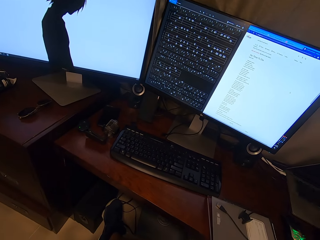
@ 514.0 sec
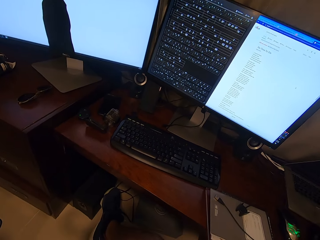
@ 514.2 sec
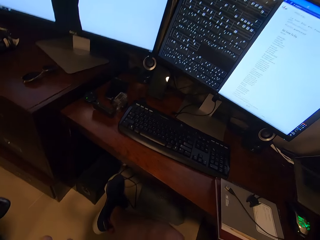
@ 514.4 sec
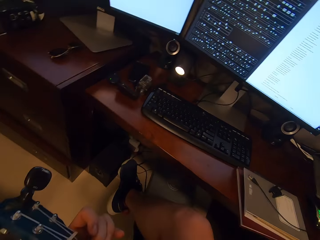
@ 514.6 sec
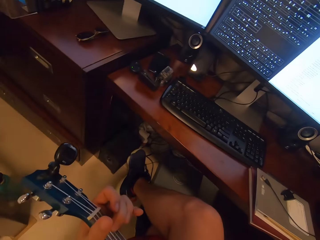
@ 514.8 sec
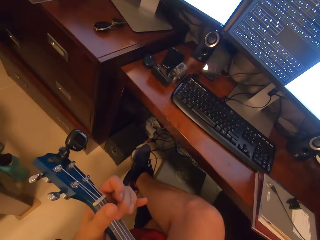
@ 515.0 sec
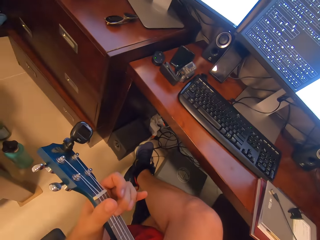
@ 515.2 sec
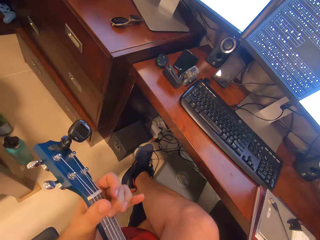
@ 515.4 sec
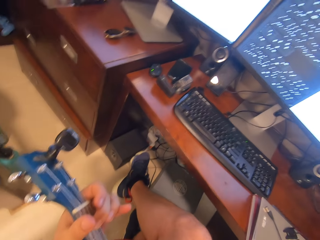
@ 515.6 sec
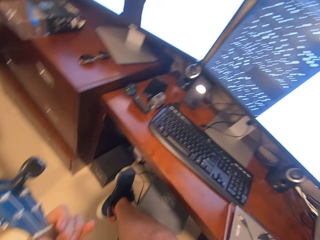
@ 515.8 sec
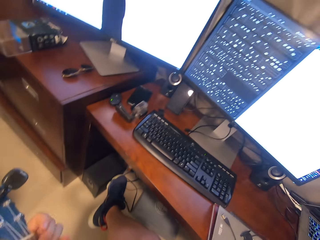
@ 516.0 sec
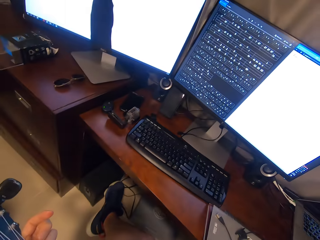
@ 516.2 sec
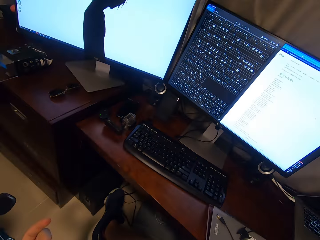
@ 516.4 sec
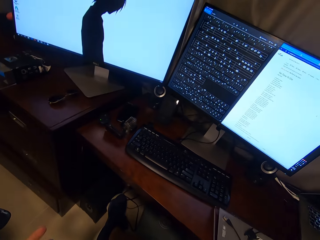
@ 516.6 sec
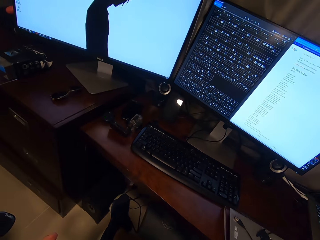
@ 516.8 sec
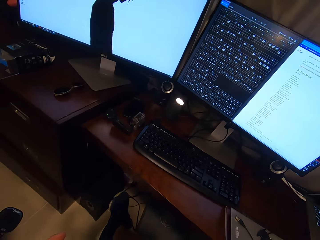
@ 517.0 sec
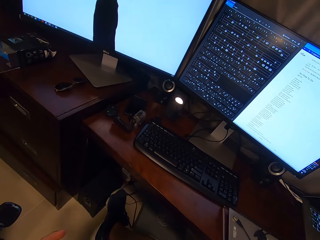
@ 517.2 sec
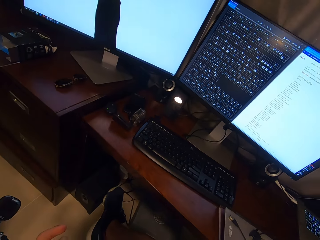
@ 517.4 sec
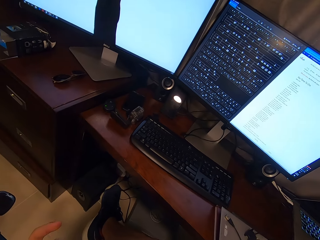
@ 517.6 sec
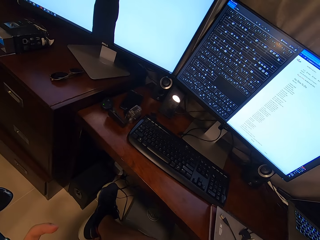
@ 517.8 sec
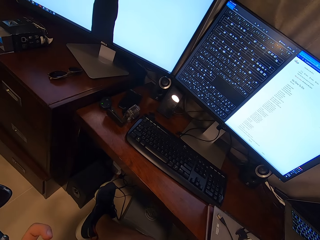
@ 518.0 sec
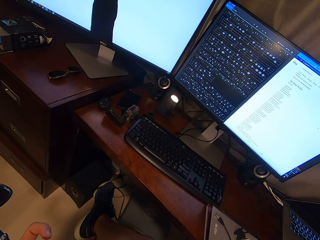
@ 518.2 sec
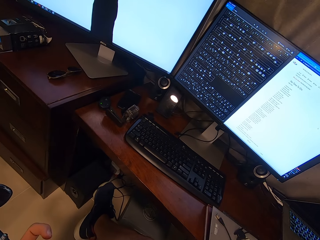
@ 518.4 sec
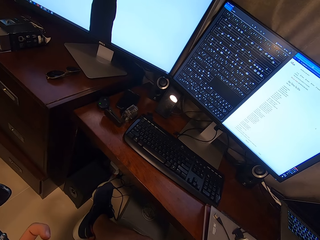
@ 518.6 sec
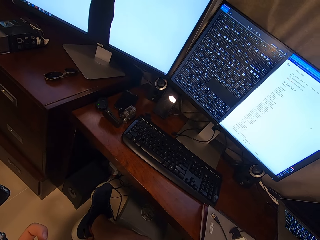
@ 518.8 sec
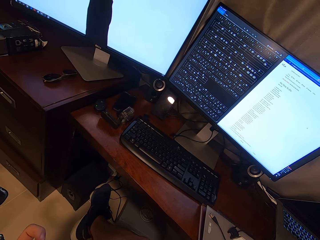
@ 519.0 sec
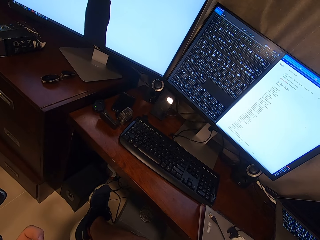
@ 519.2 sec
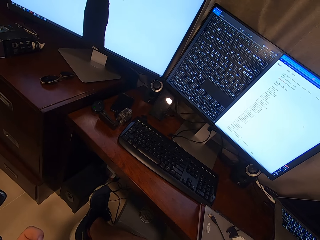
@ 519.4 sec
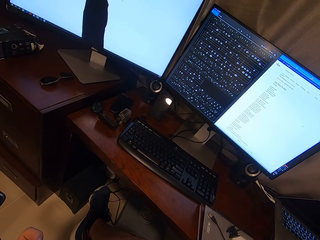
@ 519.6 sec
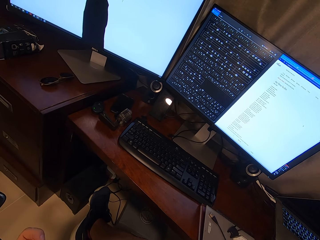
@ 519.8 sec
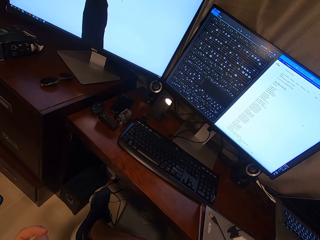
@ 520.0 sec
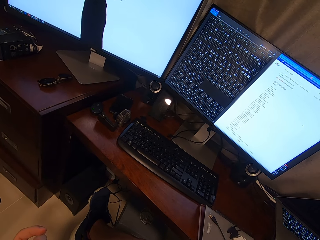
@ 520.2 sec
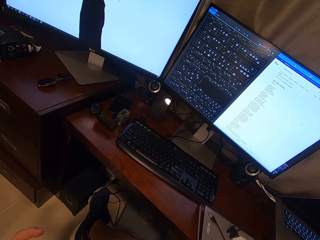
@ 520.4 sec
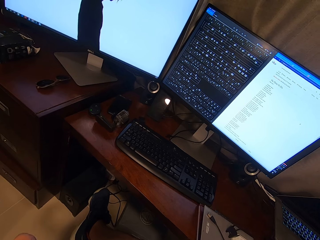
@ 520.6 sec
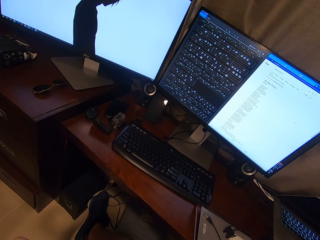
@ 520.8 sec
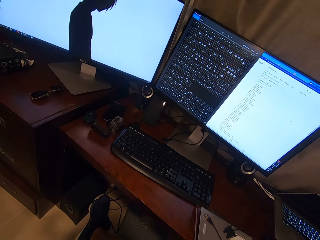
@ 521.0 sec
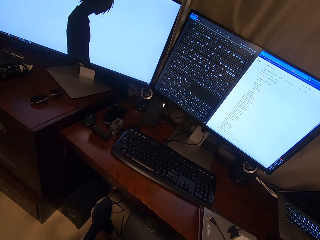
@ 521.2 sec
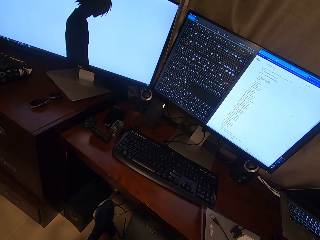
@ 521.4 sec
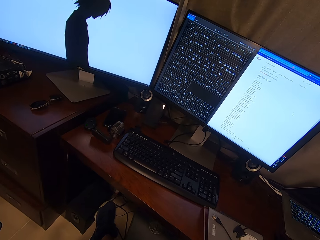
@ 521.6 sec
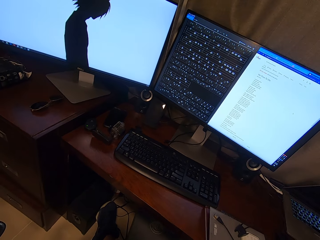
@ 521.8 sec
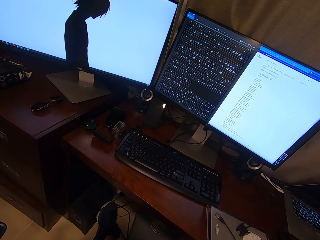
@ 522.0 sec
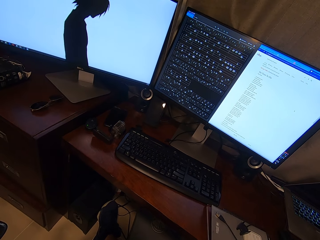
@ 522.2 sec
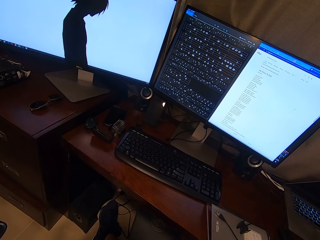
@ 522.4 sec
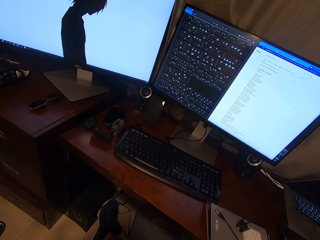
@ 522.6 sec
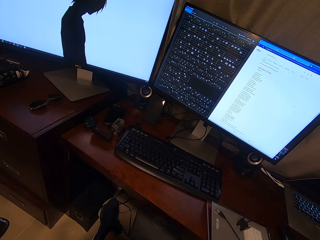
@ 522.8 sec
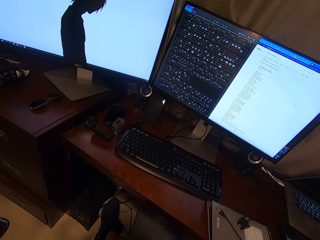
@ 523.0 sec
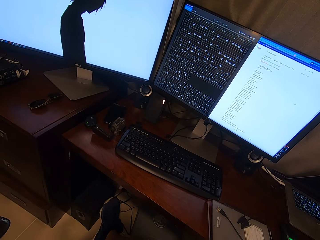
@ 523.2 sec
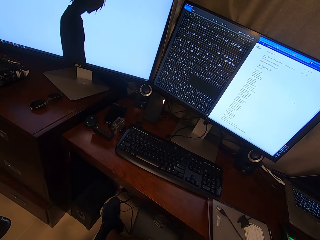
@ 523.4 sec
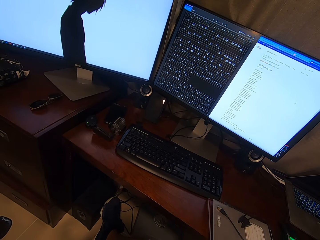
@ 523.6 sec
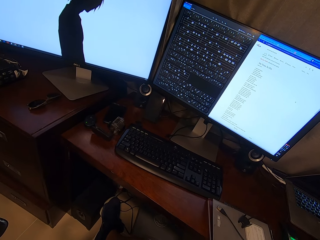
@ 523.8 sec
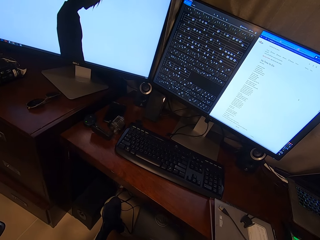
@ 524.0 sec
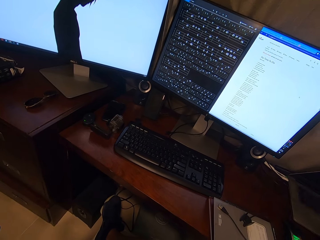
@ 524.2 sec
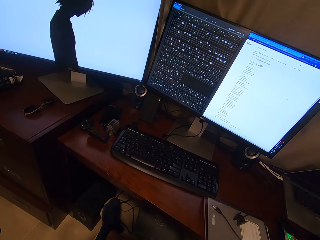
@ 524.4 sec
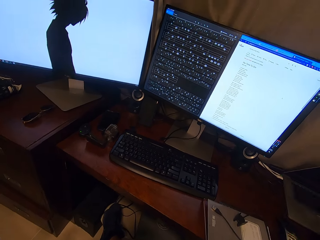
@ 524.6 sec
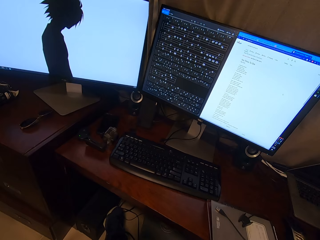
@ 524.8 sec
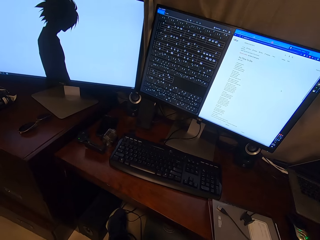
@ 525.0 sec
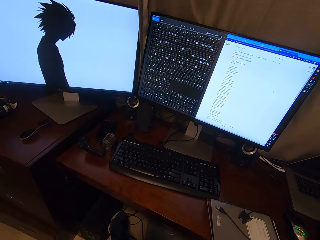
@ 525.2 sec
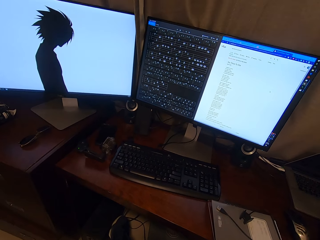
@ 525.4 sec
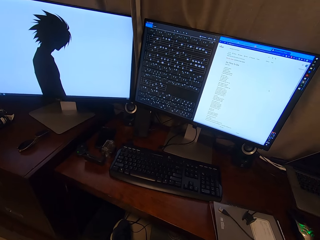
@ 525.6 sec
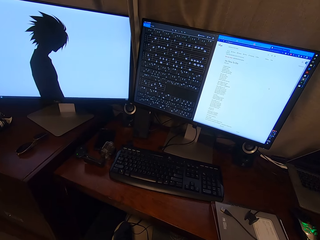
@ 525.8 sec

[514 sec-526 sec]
The camera wearer plays guitar. They look at the computer screen.

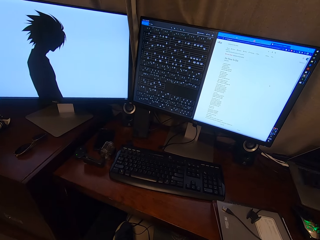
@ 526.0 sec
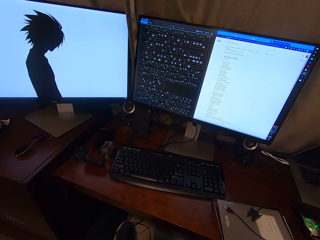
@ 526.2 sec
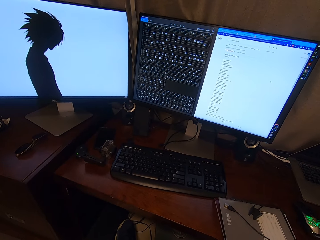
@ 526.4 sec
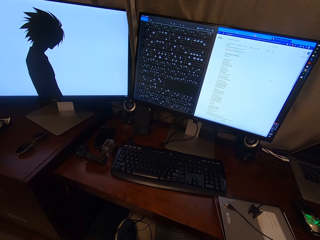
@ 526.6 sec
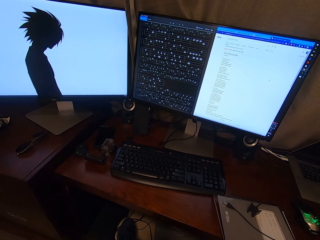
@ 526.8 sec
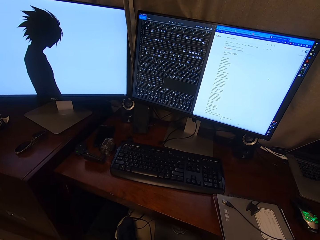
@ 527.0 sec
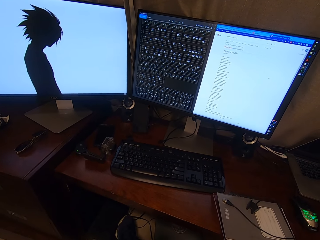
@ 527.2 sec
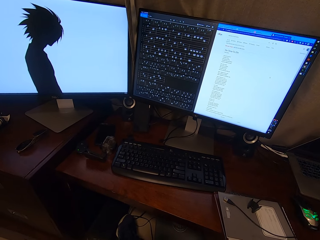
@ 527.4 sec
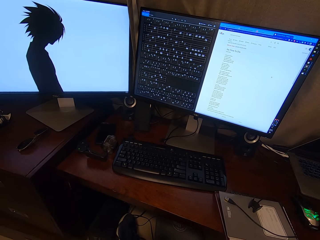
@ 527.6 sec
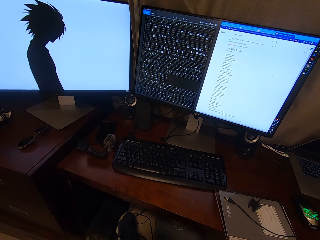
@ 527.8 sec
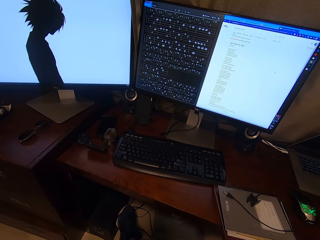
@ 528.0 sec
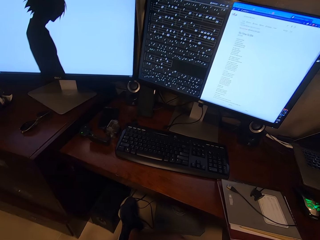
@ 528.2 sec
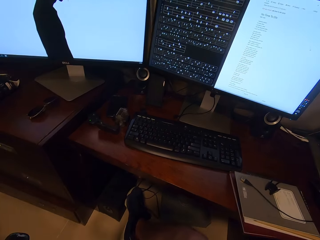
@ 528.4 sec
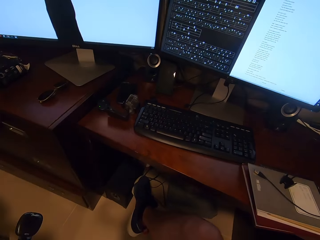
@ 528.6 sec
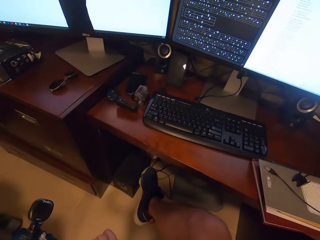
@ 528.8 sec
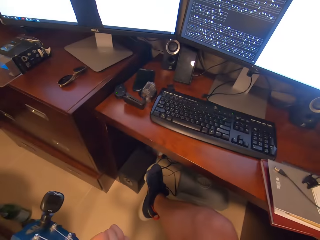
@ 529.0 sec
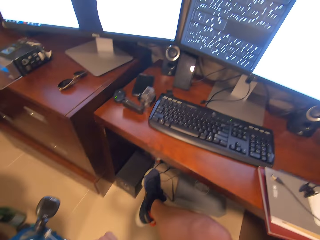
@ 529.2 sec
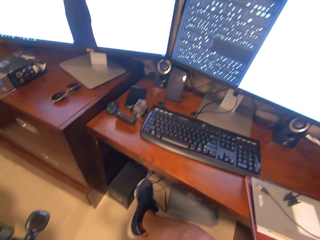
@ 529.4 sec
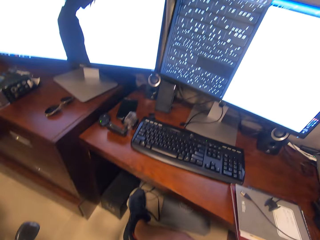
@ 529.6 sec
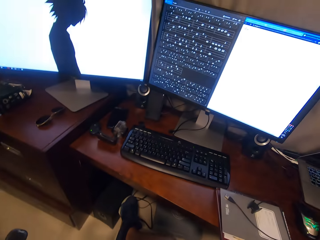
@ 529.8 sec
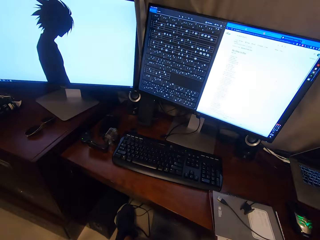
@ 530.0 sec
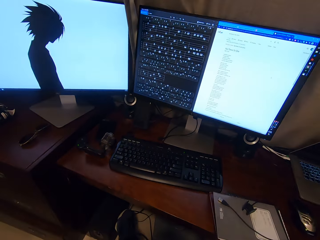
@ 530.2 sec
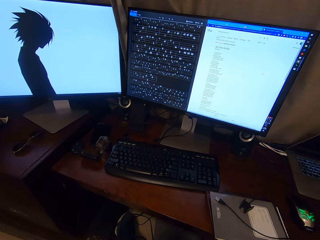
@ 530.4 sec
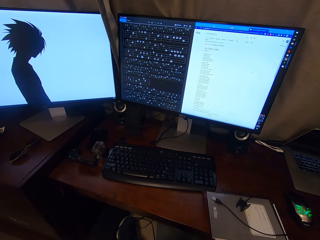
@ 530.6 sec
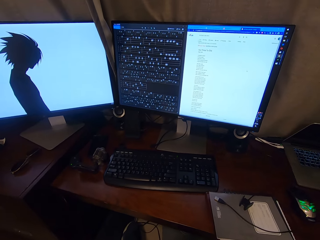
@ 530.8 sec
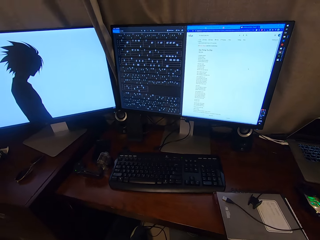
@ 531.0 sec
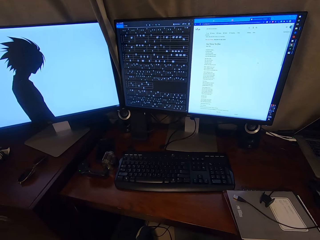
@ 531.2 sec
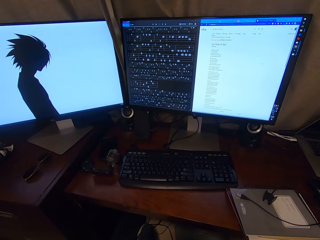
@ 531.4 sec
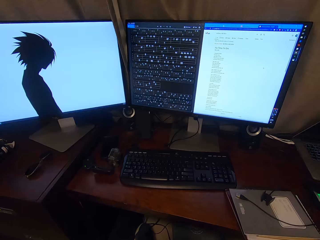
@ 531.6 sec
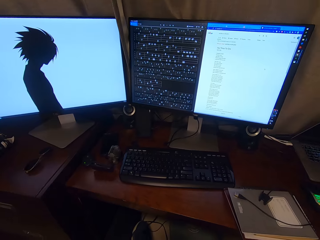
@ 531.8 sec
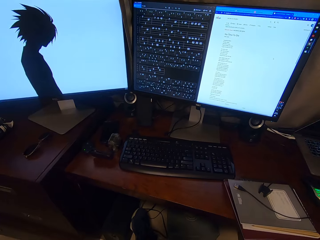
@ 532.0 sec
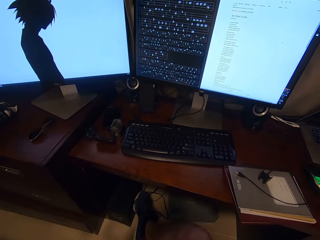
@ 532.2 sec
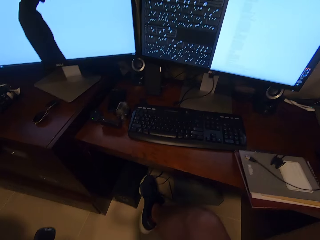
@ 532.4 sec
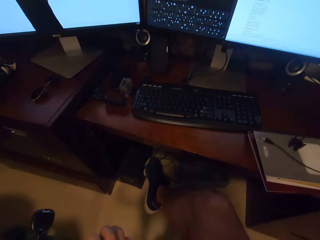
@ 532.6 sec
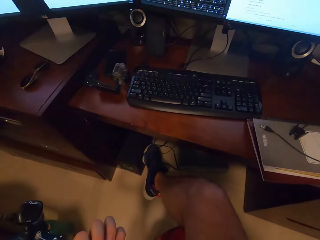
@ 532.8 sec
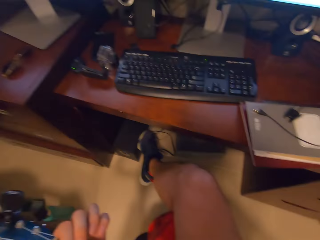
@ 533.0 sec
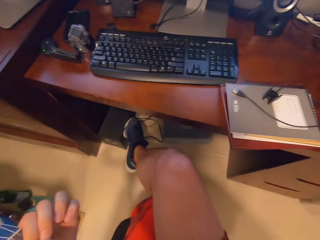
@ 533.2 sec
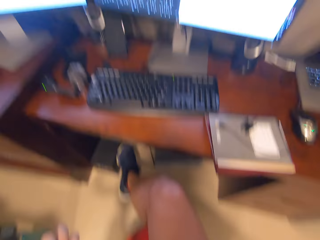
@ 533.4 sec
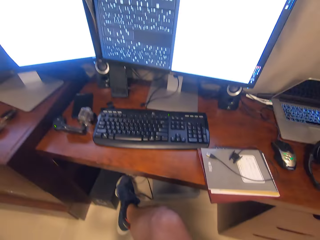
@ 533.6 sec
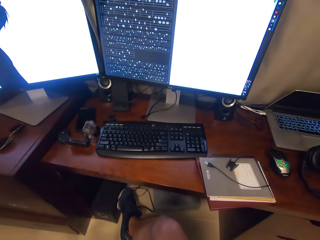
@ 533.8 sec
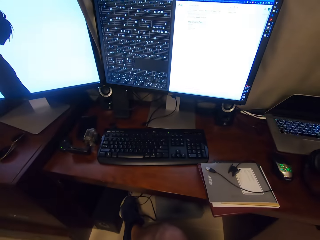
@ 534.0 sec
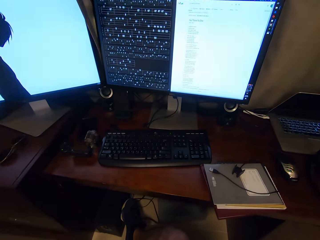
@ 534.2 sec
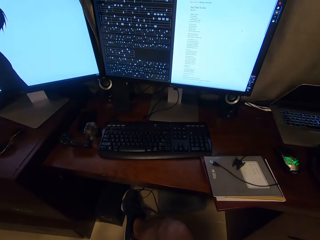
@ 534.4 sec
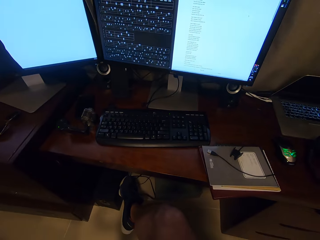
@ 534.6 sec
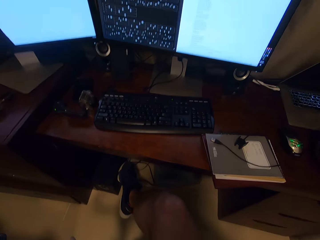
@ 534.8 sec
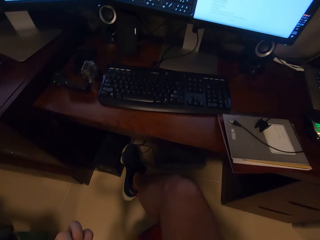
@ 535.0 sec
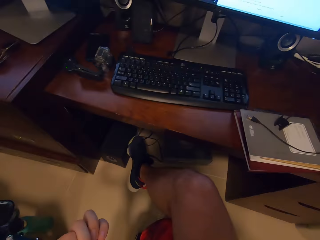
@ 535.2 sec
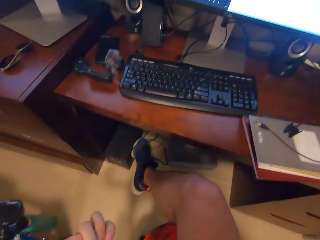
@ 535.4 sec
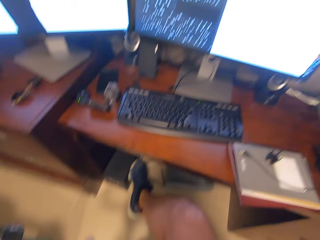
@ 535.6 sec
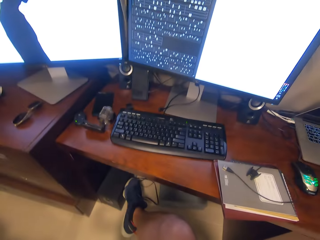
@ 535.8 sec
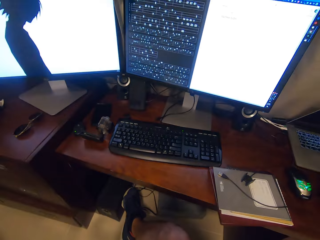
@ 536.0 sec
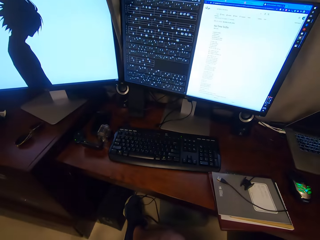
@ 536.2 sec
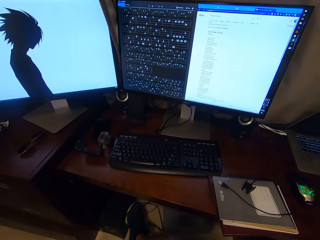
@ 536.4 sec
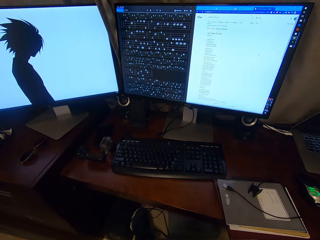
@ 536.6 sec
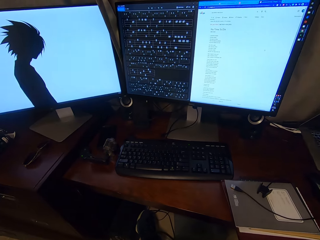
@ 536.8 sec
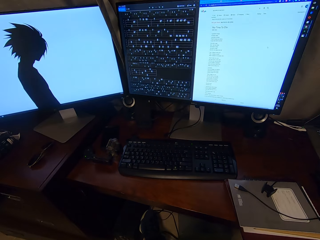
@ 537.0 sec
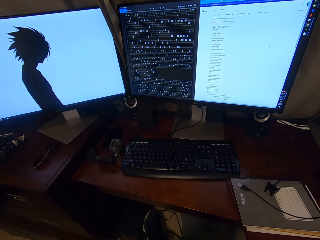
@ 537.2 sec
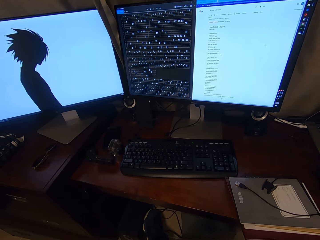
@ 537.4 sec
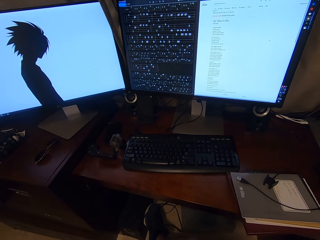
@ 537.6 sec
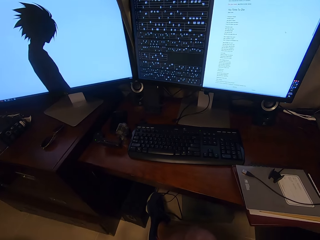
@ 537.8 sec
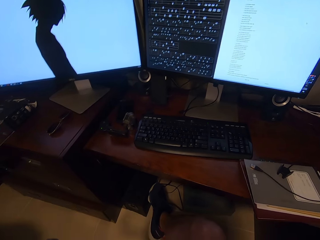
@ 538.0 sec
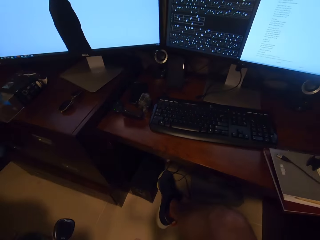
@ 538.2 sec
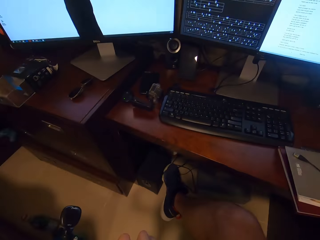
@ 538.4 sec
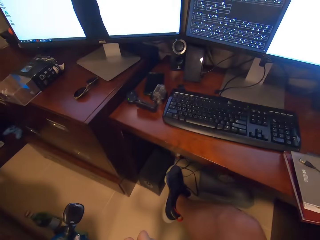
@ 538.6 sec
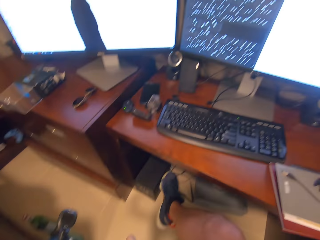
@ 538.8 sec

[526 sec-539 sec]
The camera wearer plays guitar. They look around. They look at the computer screen.
